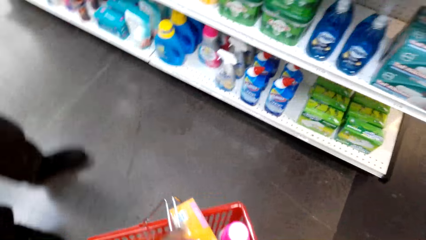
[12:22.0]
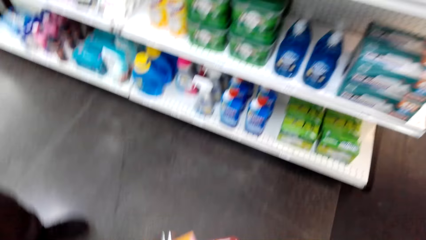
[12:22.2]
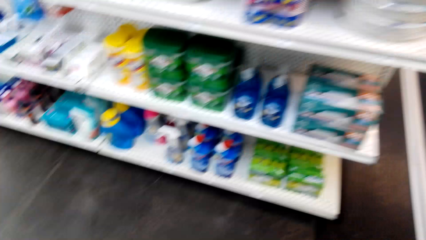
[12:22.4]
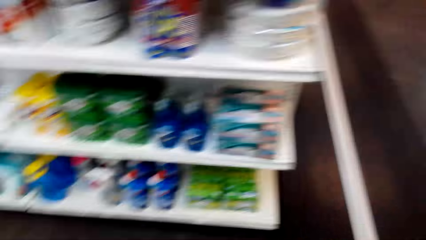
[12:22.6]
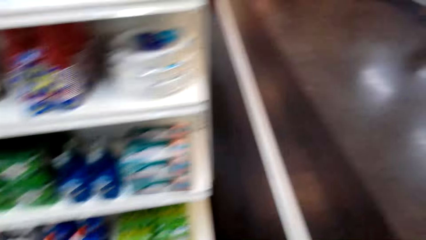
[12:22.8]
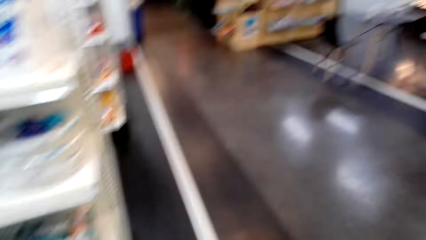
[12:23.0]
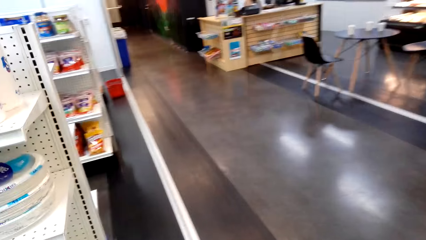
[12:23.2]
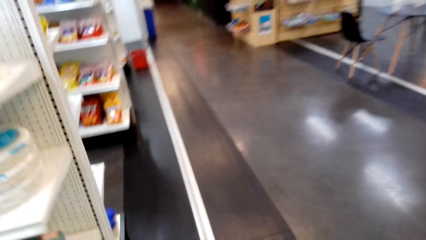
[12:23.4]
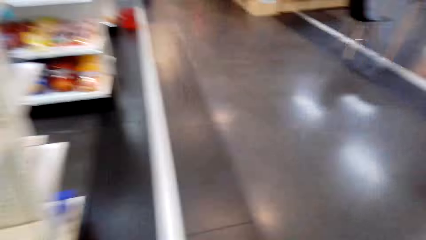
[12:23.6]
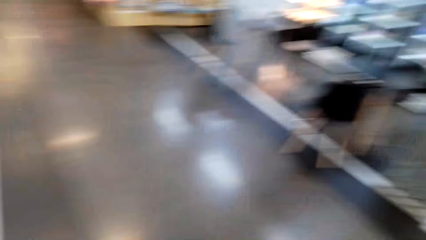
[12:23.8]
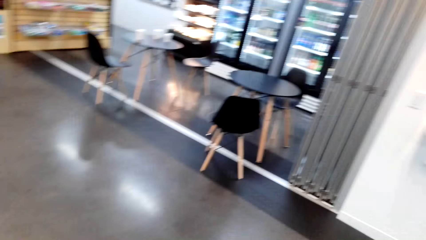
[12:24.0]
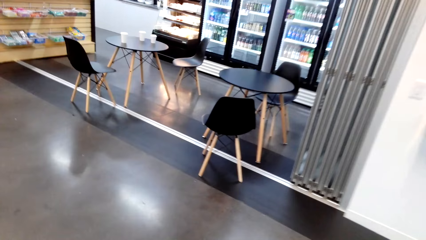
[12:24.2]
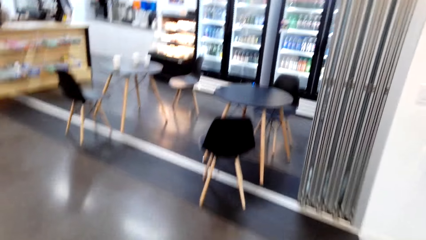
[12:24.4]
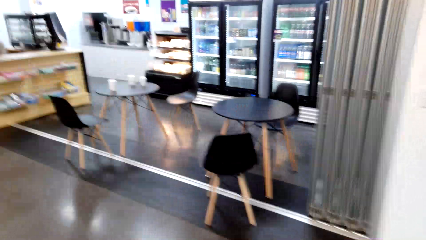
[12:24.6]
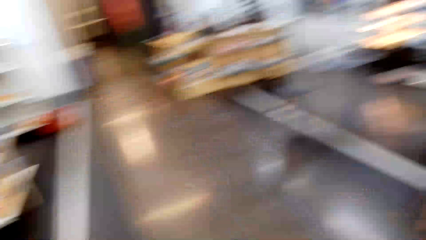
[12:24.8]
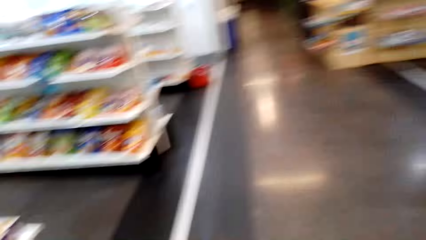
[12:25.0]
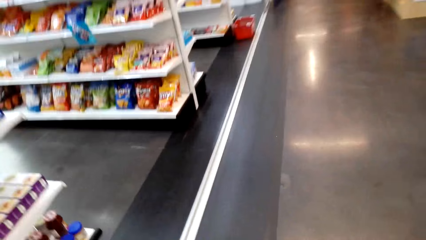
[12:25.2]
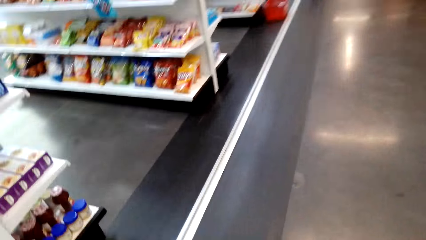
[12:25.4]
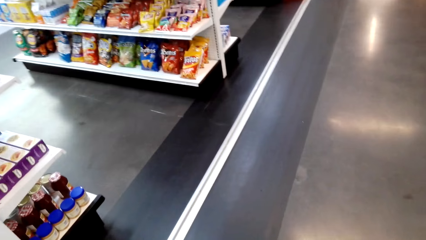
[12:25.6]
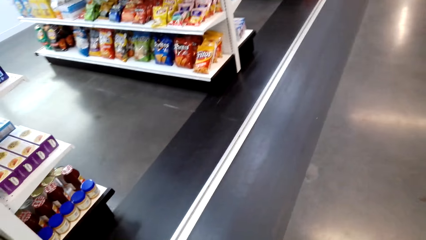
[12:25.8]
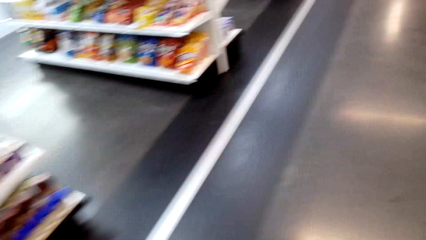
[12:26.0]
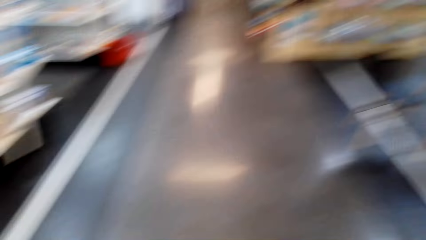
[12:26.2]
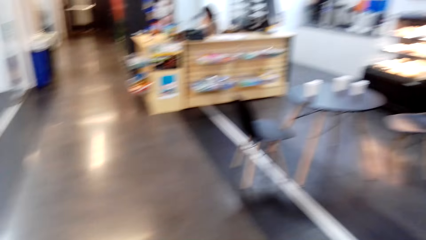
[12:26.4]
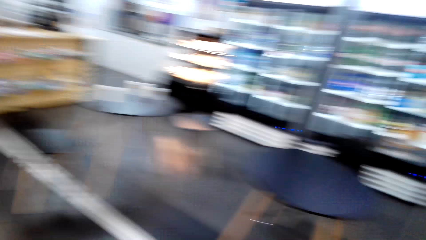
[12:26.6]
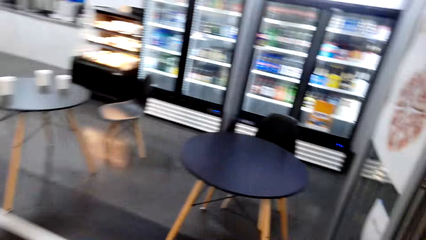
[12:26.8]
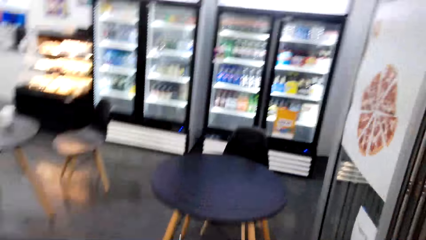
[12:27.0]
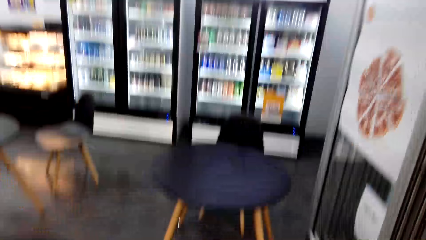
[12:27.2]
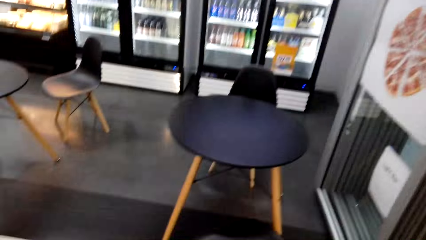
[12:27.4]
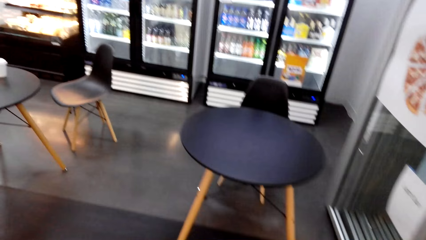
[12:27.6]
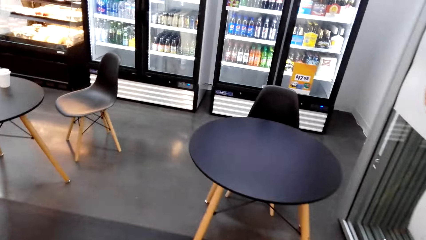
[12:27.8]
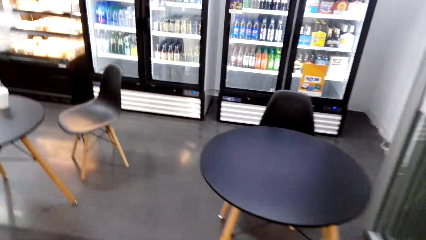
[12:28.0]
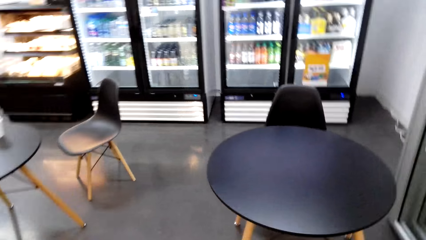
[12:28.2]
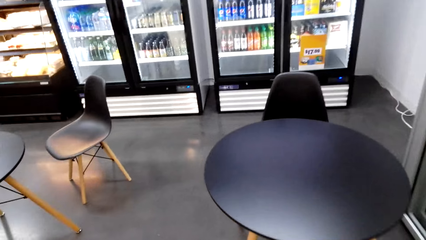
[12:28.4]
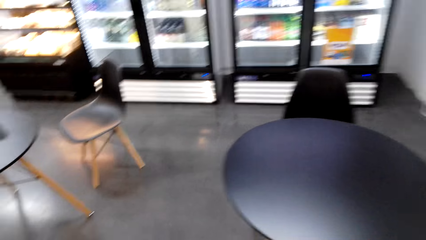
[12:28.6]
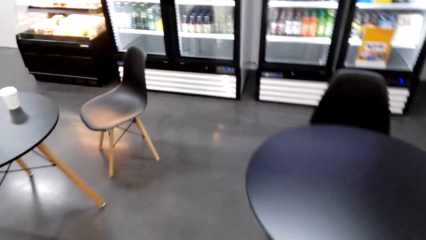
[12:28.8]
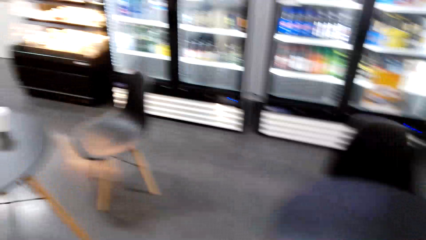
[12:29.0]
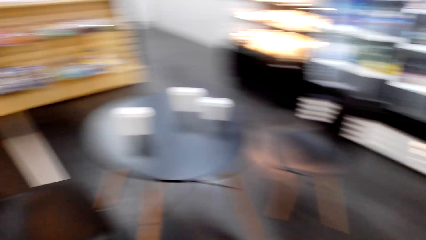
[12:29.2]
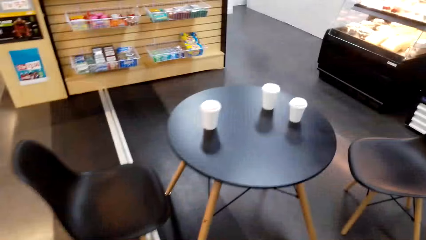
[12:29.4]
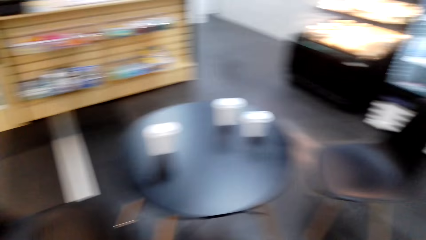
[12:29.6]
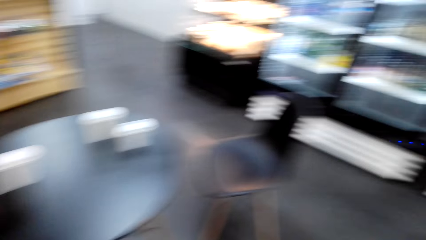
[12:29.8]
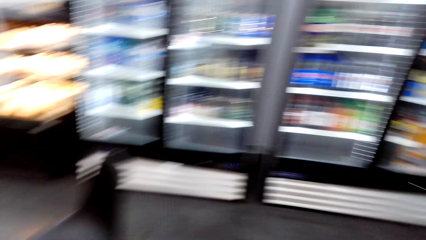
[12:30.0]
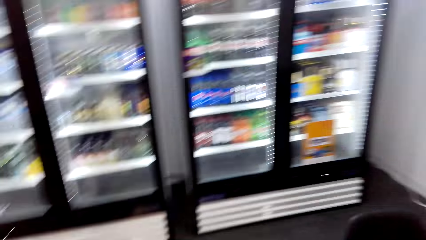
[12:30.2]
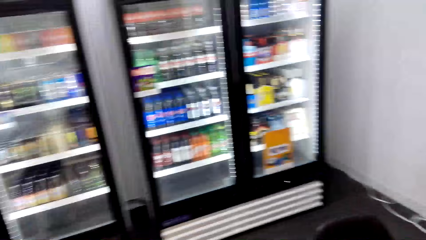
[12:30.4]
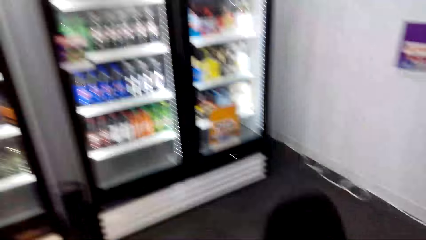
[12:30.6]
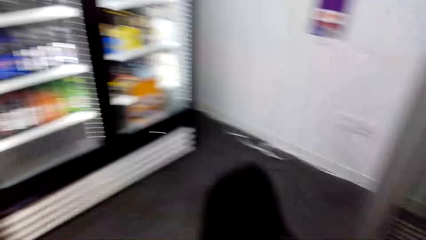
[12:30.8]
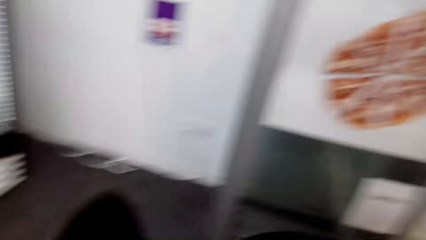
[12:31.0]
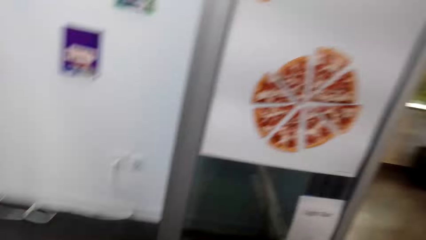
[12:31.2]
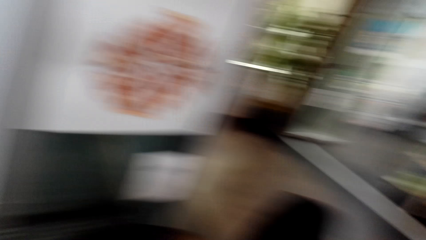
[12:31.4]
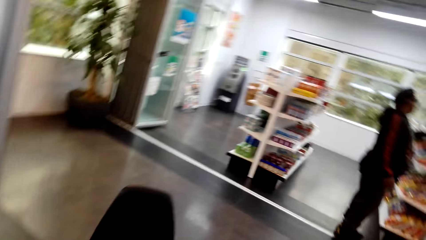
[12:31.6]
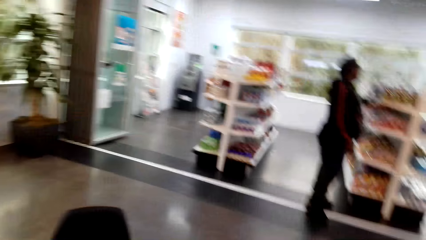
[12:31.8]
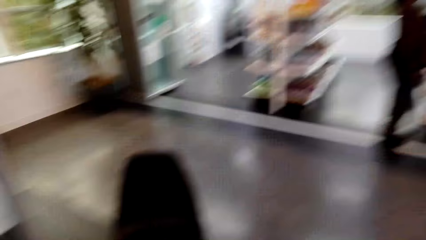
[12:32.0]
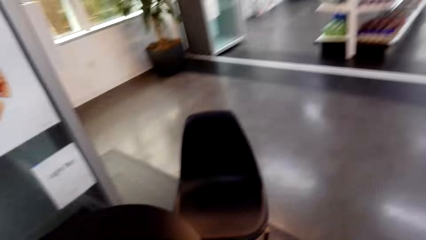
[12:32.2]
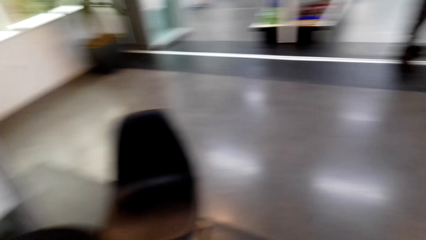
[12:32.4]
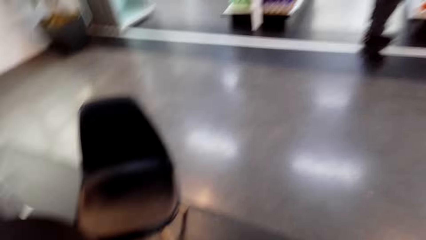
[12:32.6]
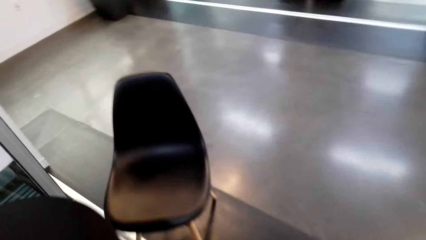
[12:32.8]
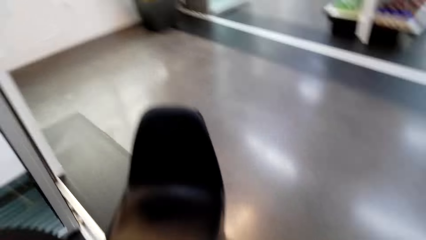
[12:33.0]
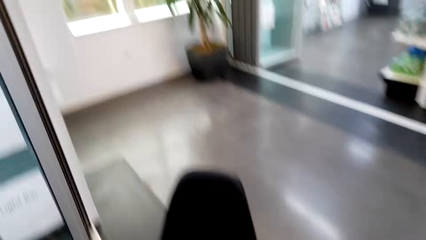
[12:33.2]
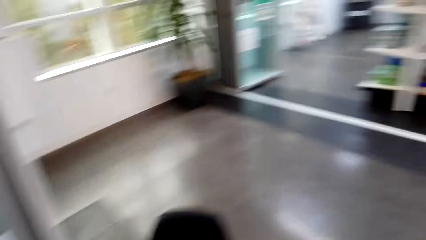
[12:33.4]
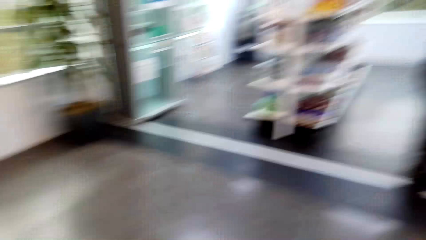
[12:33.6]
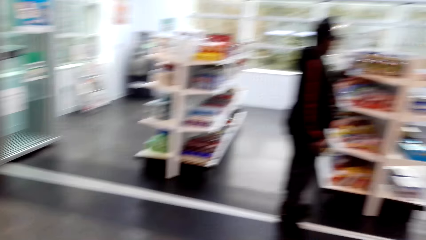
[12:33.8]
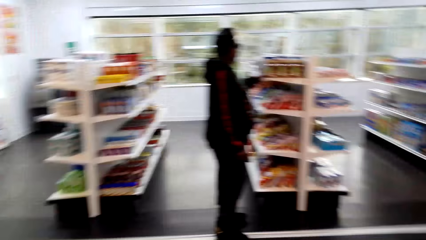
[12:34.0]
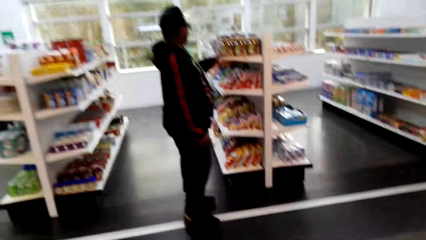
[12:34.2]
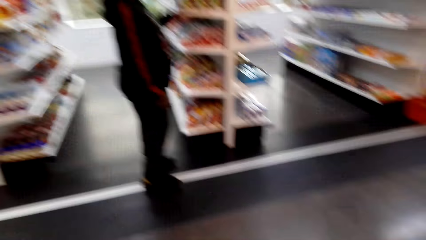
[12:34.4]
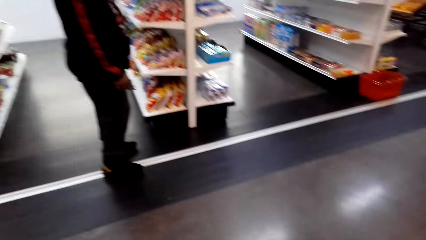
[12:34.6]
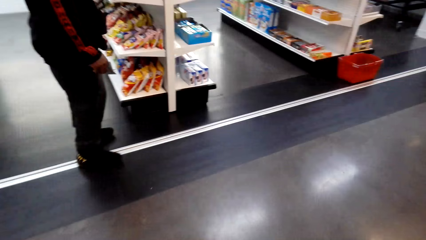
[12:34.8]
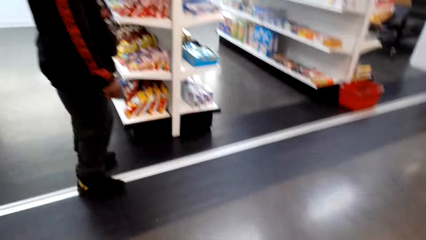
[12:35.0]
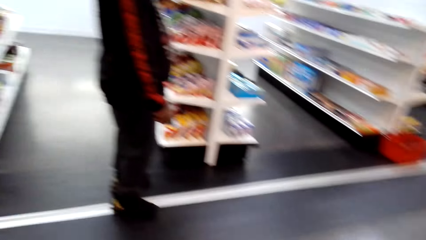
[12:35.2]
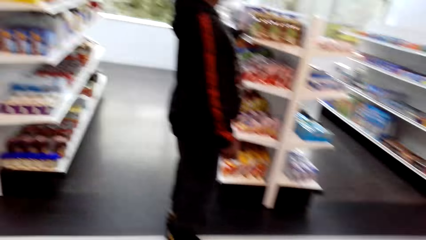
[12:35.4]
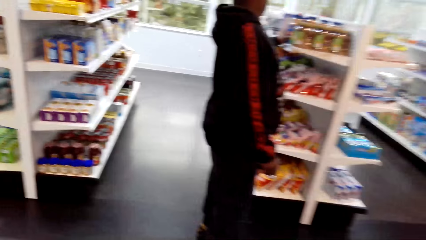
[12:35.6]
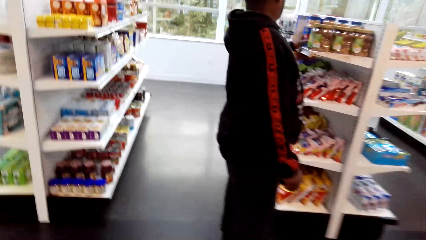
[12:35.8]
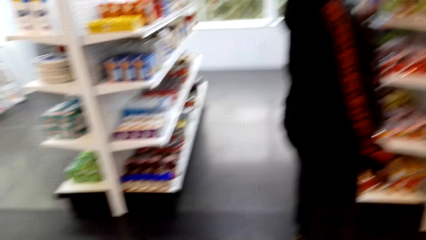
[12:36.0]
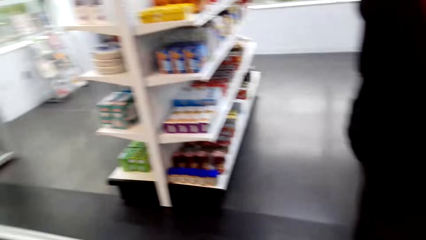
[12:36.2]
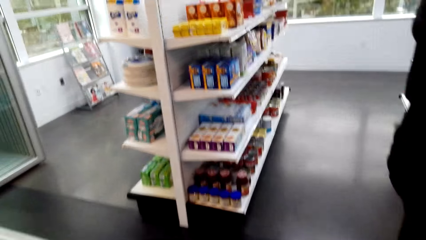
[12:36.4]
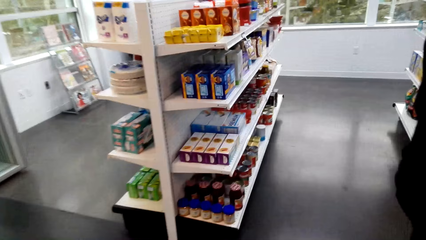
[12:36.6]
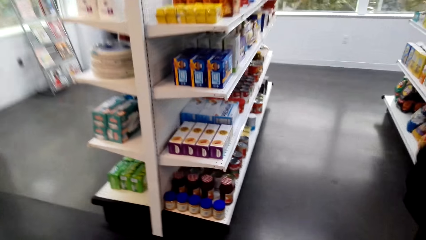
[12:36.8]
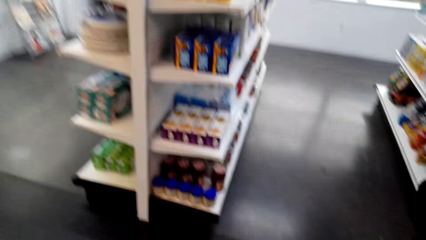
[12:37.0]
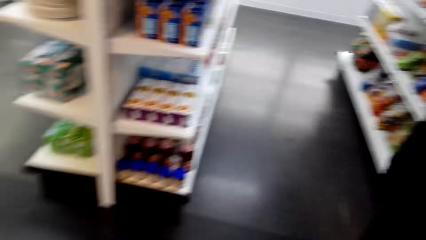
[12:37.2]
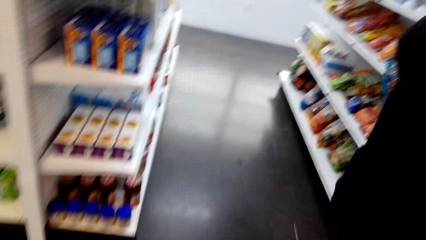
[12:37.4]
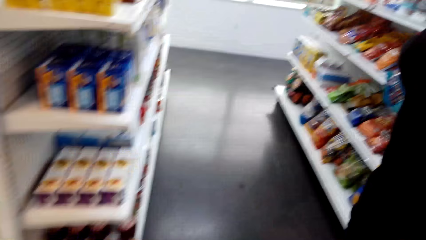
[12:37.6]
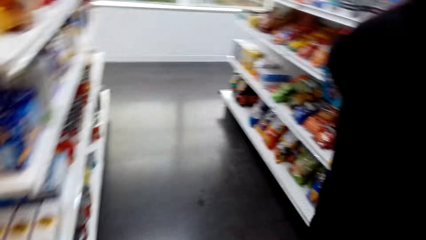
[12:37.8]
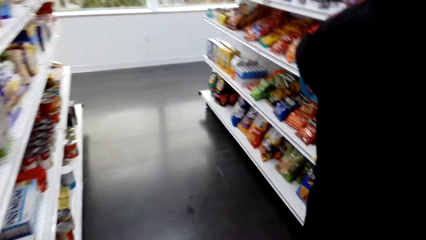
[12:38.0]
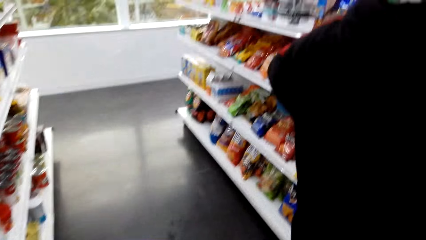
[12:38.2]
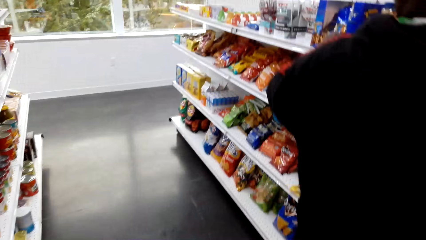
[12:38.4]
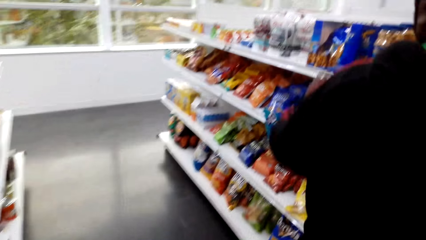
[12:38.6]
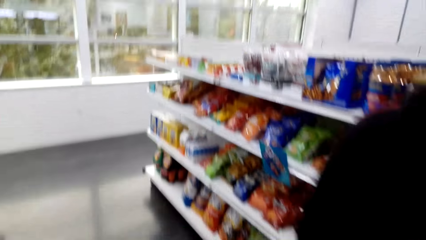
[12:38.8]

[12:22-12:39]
A man interacts with the camera wearer. The camera wearer looks around and walks at the supermarket. They speak alone. They walk at the supermarket.
